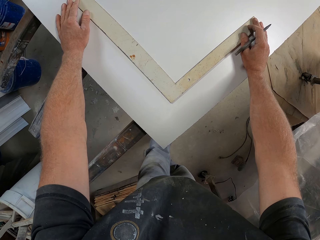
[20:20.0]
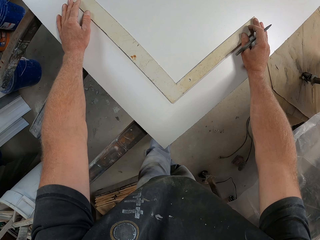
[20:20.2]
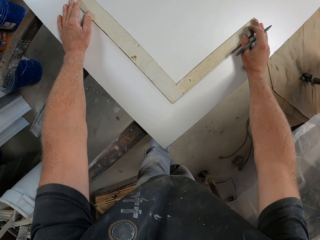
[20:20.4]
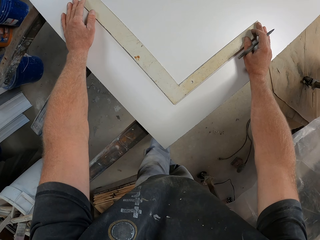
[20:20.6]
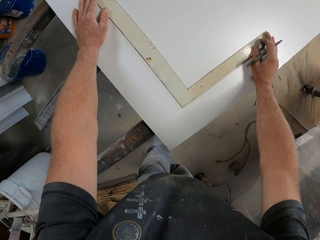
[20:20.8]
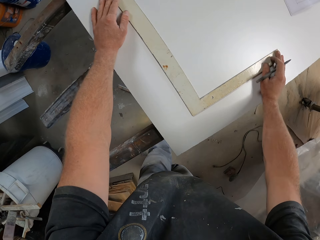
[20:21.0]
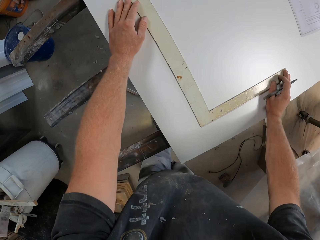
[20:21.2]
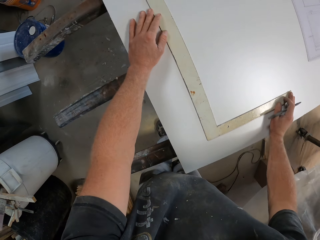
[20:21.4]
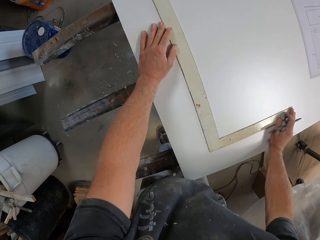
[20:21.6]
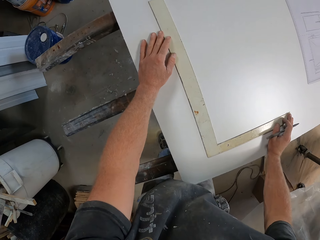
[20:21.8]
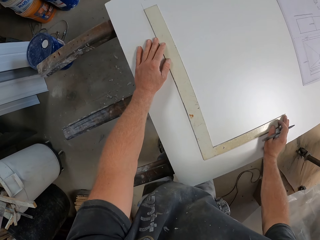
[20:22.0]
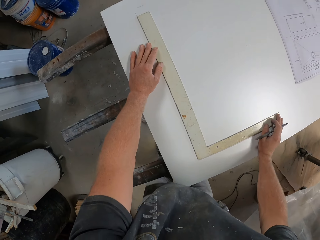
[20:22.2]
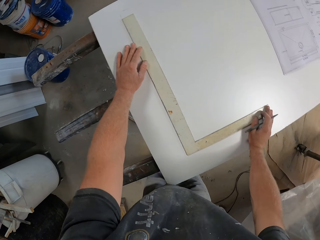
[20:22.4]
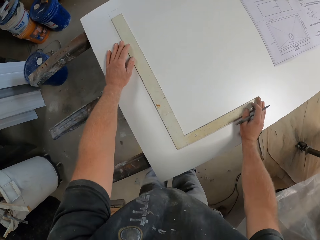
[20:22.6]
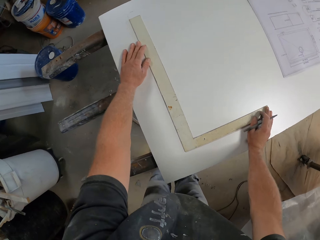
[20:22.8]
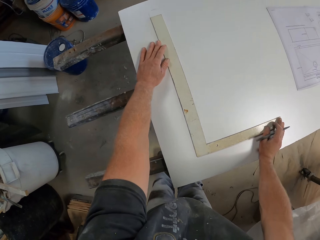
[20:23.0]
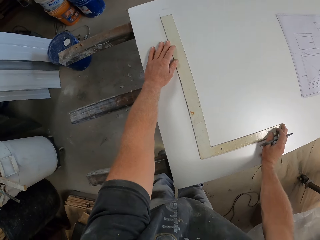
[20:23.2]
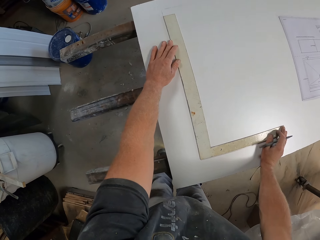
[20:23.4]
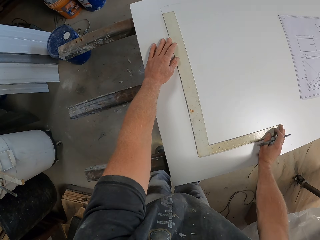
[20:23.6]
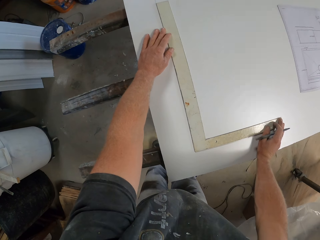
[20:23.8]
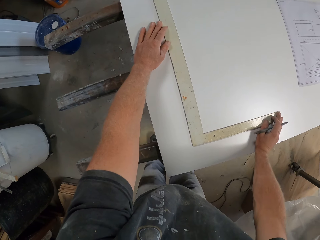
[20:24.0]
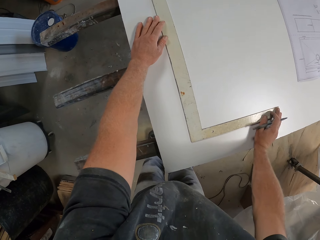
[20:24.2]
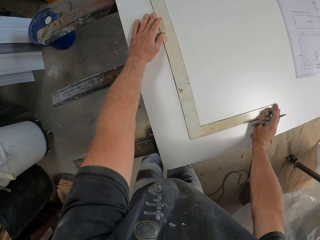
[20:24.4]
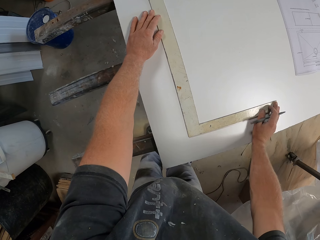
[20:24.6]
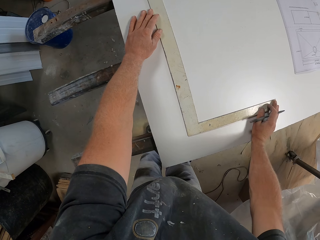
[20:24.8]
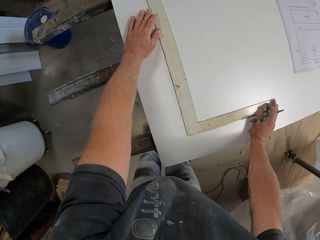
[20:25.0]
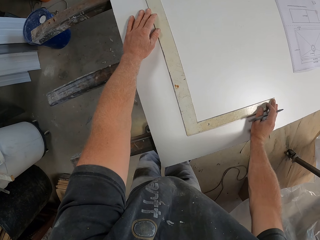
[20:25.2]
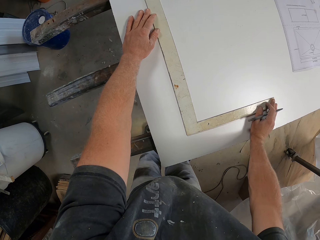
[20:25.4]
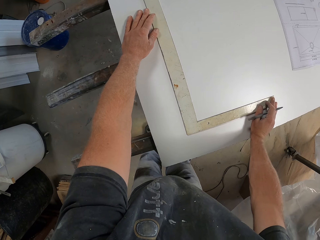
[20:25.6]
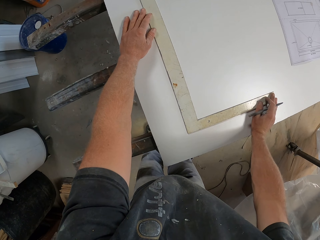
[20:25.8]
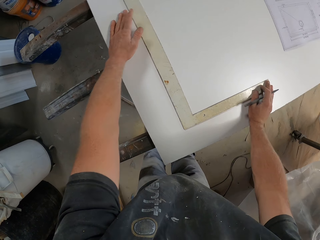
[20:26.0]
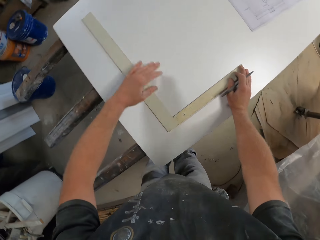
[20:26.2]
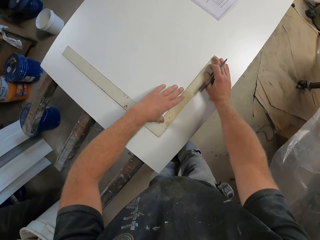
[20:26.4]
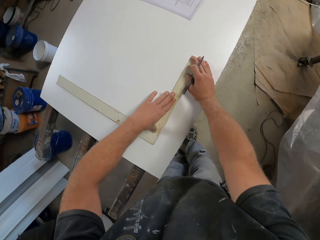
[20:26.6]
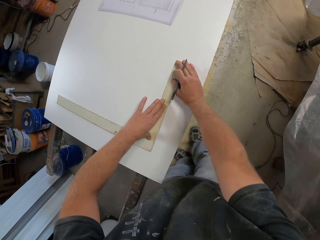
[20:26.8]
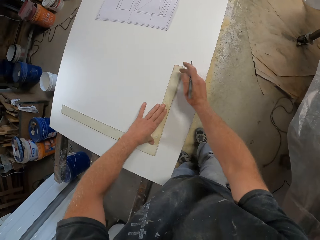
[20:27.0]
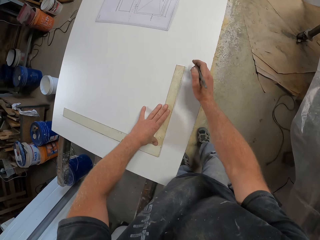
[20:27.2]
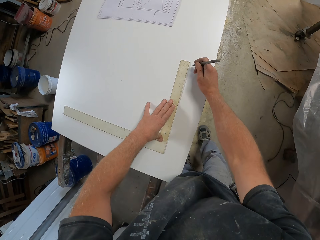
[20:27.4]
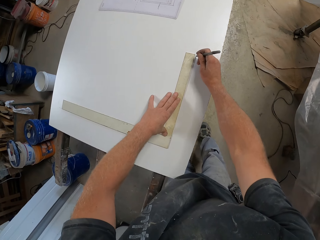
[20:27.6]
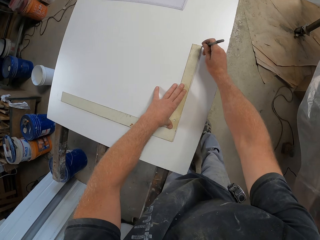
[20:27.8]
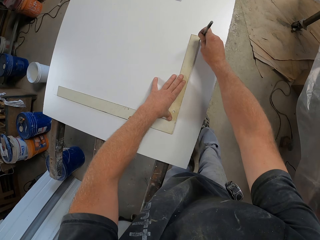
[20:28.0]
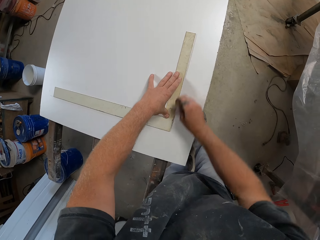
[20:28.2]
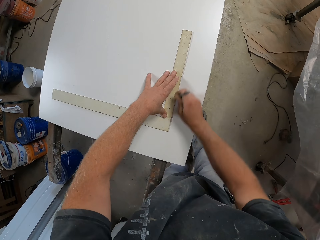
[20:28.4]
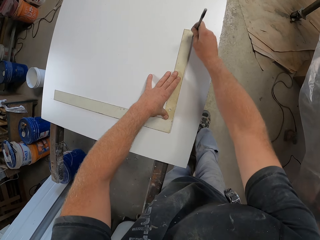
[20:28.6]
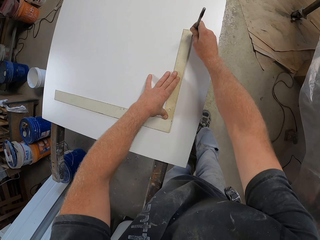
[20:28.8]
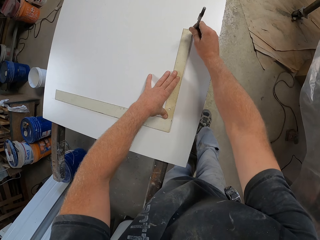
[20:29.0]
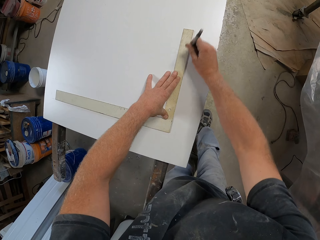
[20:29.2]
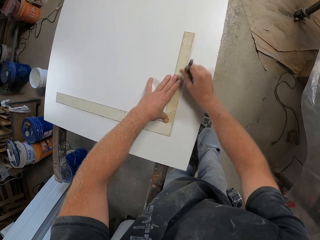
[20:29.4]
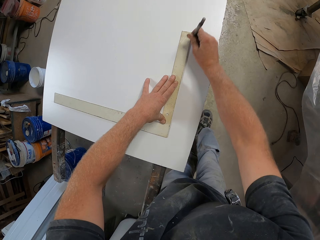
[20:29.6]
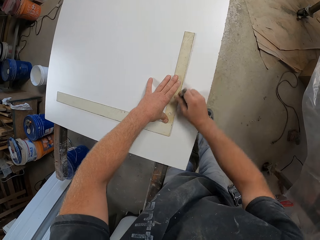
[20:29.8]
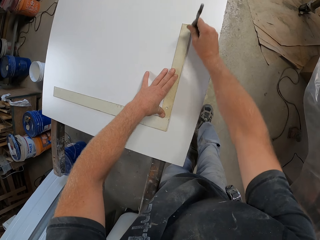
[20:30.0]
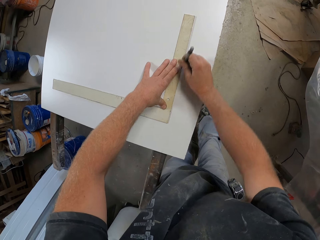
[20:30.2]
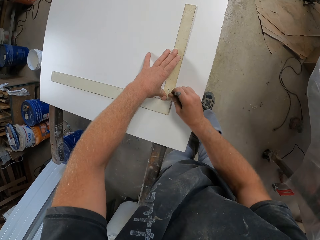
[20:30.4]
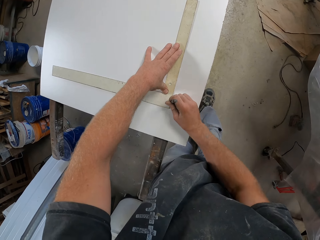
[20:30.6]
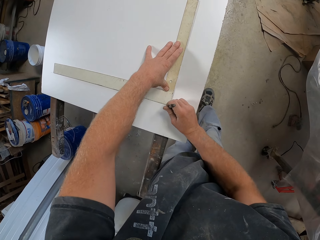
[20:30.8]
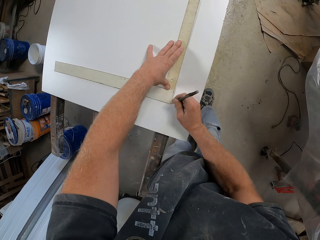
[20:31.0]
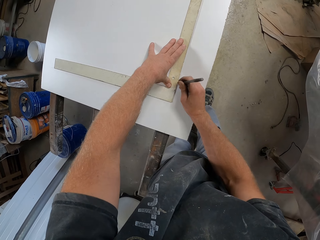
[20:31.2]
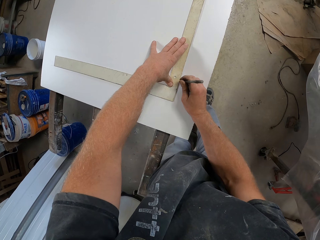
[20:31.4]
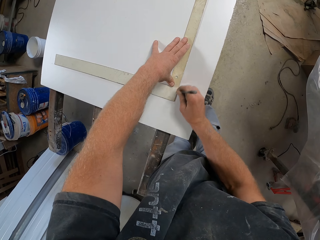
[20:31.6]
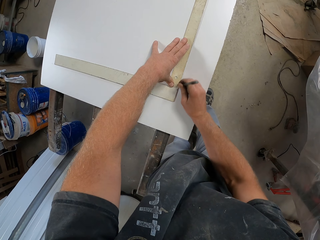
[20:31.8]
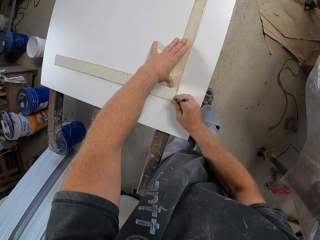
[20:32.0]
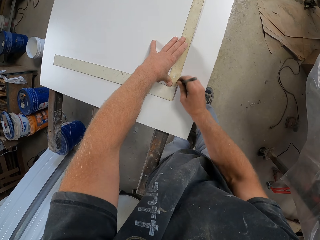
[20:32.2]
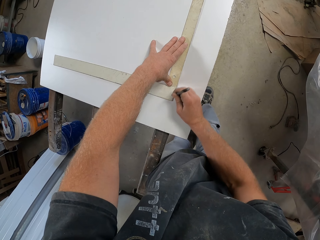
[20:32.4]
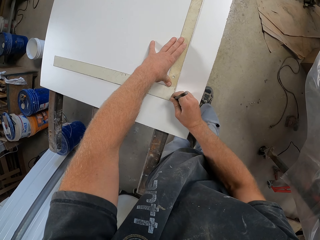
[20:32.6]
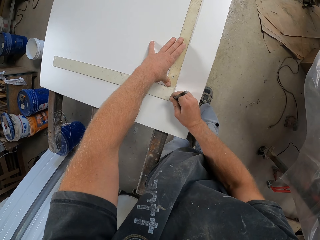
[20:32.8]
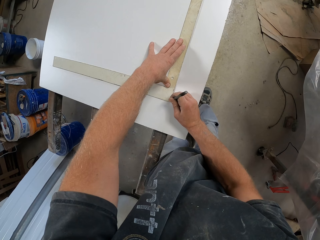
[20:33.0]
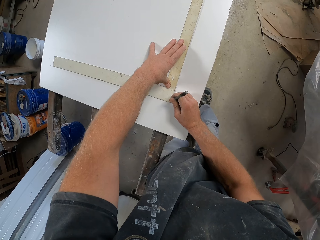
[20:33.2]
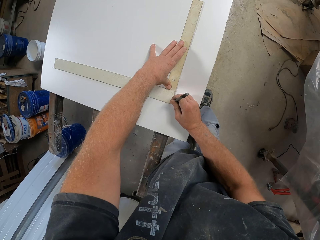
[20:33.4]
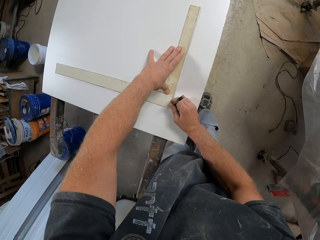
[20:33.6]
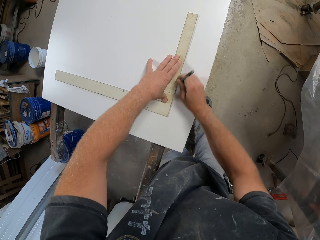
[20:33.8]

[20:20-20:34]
The camera wearer draws a line on the wooden board.

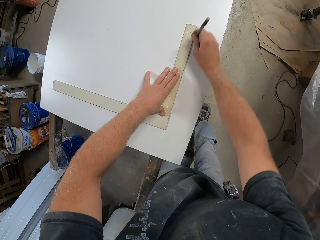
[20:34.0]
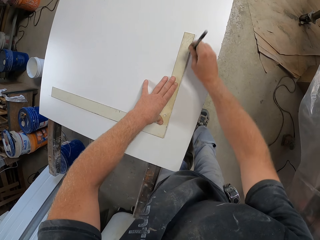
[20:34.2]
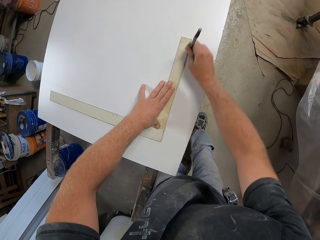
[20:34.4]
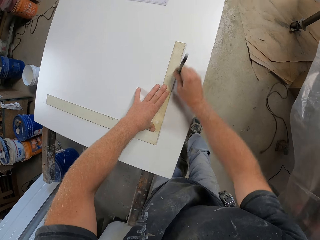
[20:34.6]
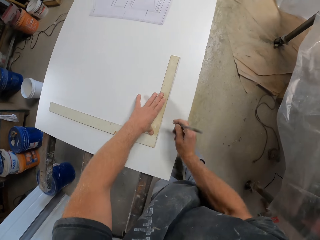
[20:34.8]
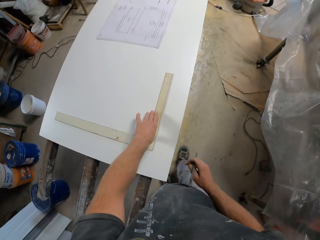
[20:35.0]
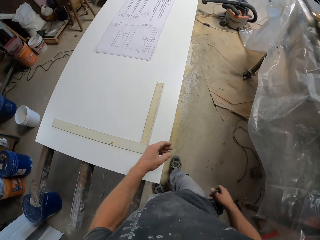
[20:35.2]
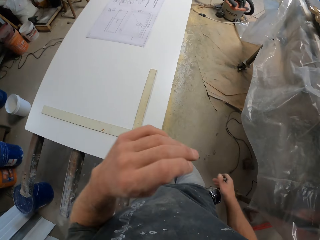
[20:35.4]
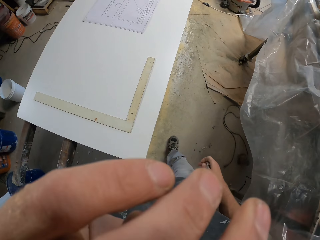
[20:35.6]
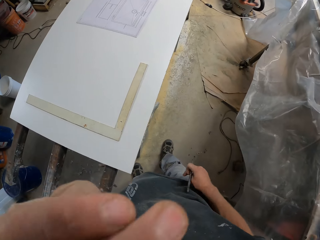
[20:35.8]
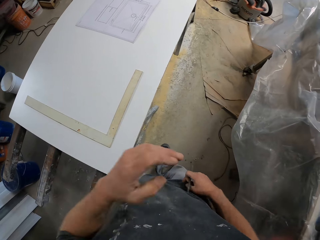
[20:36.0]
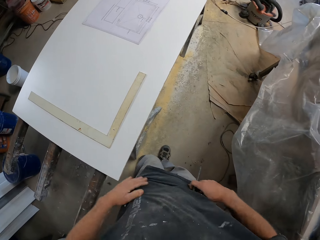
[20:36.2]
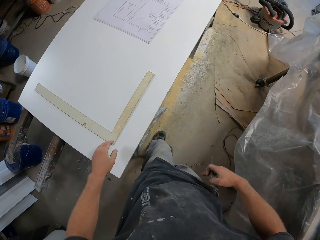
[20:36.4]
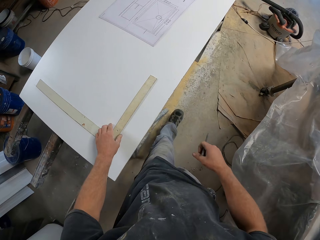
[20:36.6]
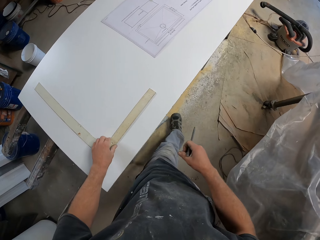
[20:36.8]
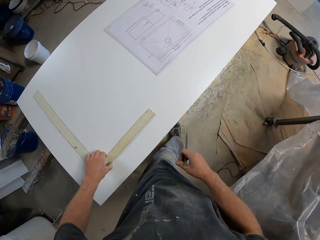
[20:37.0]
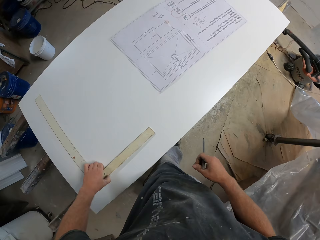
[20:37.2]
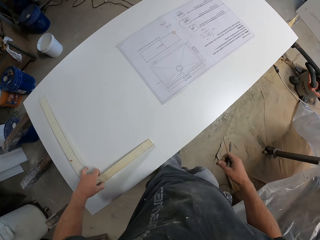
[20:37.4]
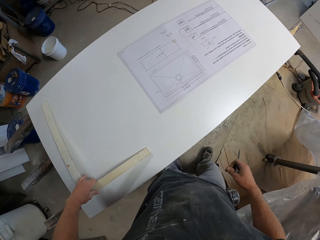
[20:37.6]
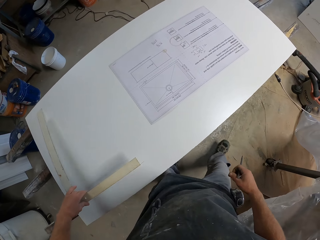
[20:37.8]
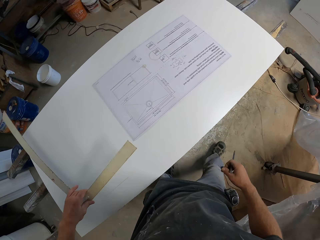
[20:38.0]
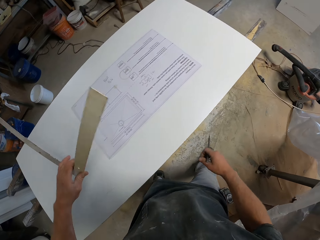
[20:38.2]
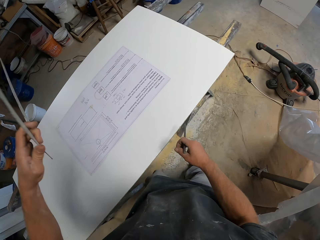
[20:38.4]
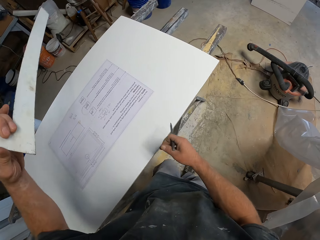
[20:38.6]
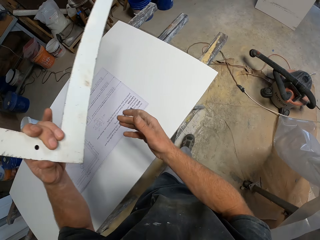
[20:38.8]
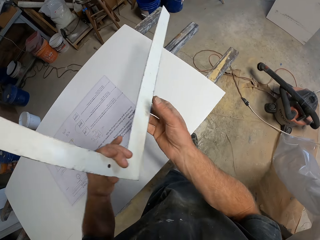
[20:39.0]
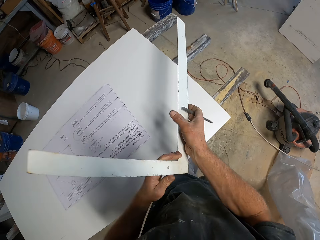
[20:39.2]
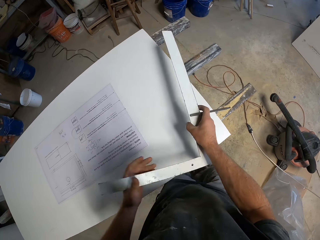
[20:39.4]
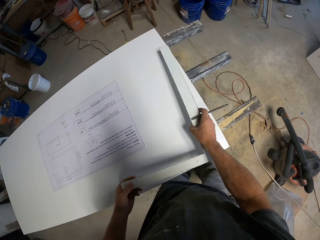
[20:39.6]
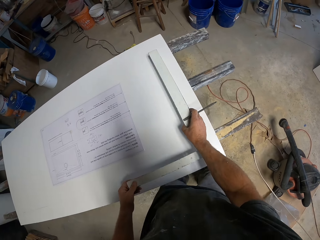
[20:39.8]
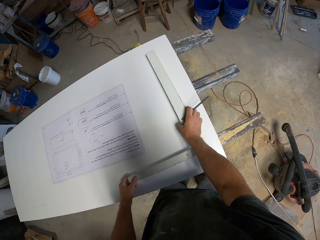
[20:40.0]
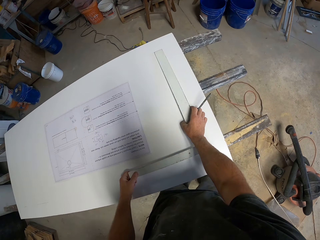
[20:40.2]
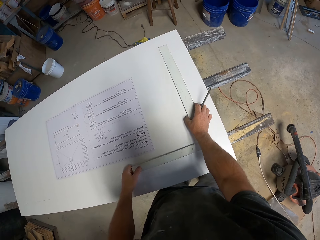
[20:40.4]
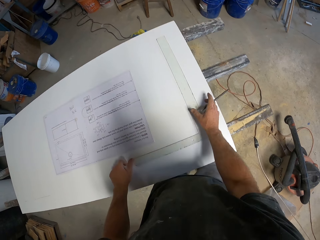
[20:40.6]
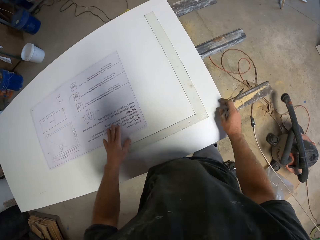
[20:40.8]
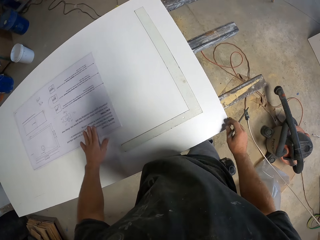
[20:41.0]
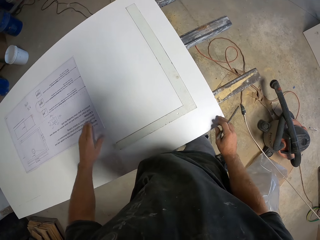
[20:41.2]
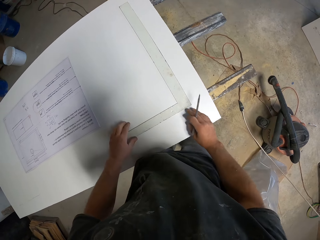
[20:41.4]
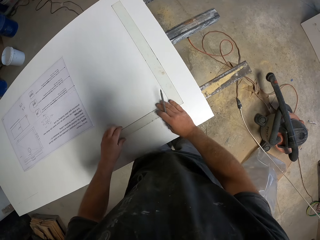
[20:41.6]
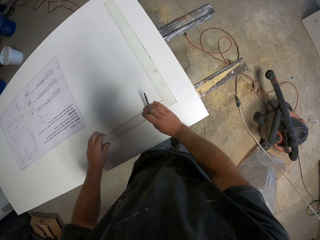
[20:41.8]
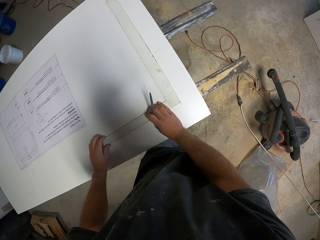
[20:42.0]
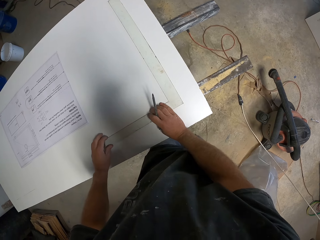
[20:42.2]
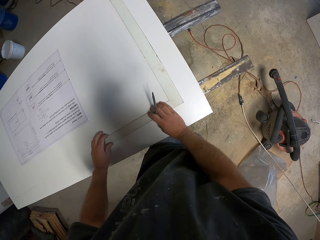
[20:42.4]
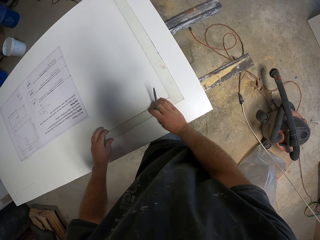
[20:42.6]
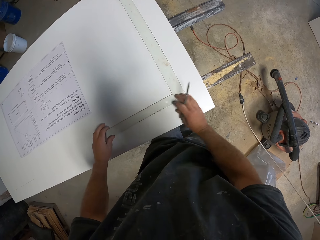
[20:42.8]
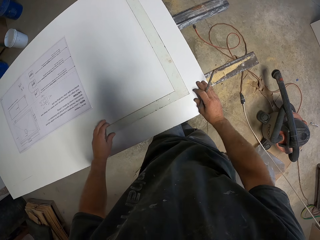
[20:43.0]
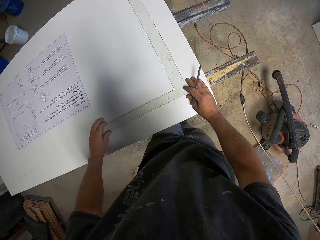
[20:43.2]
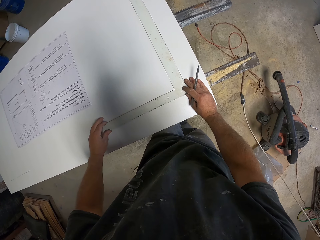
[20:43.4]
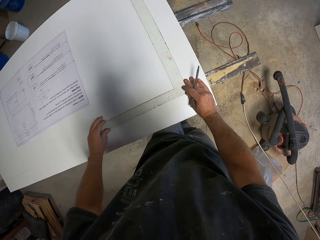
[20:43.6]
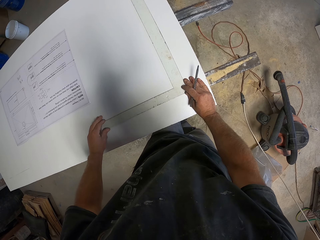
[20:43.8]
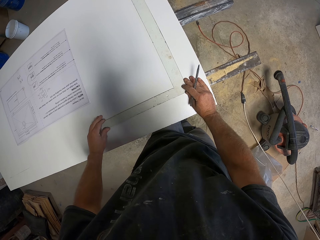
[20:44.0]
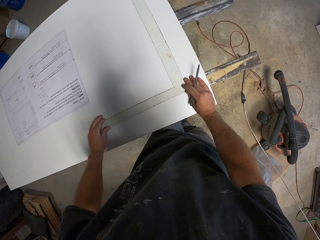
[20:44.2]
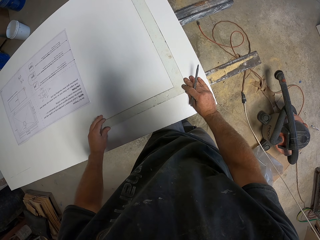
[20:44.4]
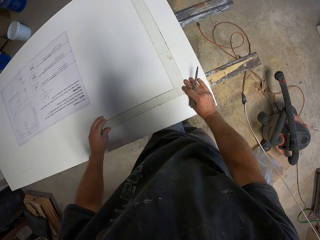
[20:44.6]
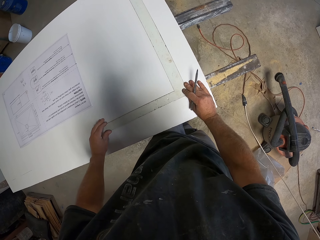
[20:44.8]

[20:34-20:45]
The camera wearer scratches his face. He walks around. He takes the L square ruler. He measures the wooden board. He draws the line on the wood. He moves the paper.
